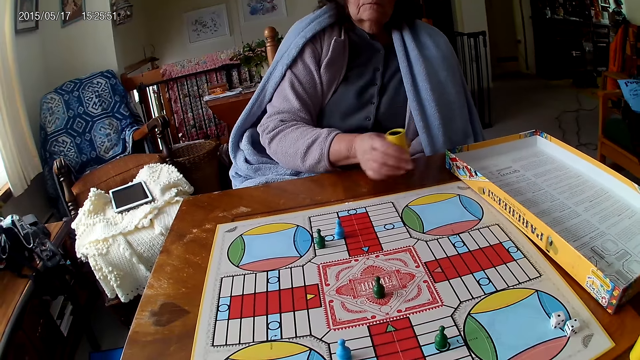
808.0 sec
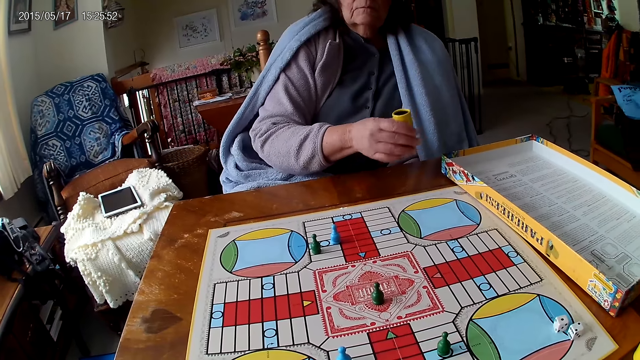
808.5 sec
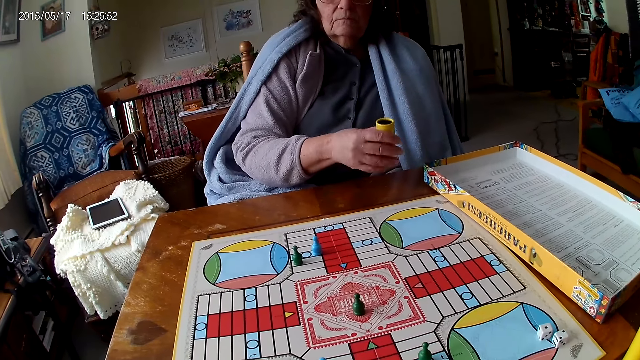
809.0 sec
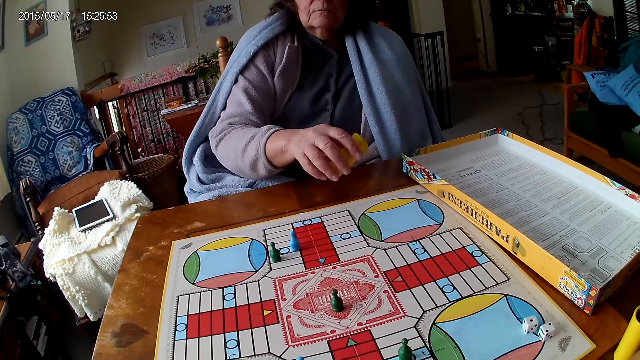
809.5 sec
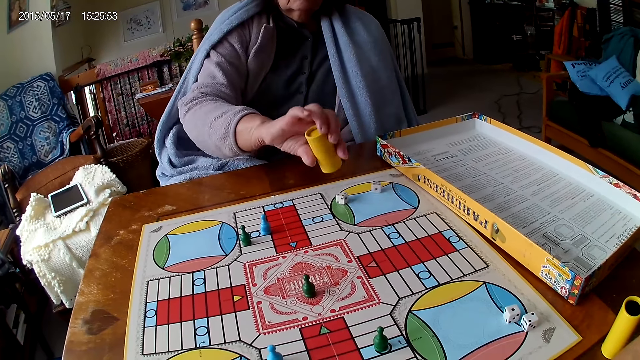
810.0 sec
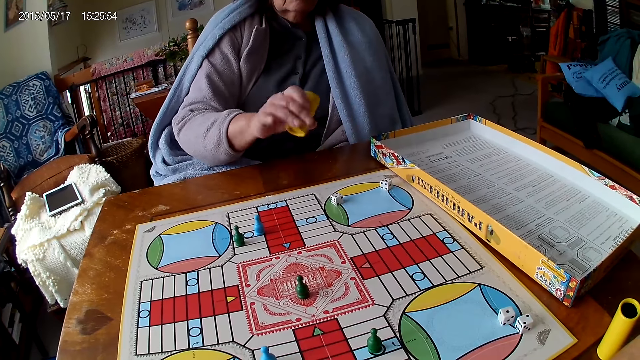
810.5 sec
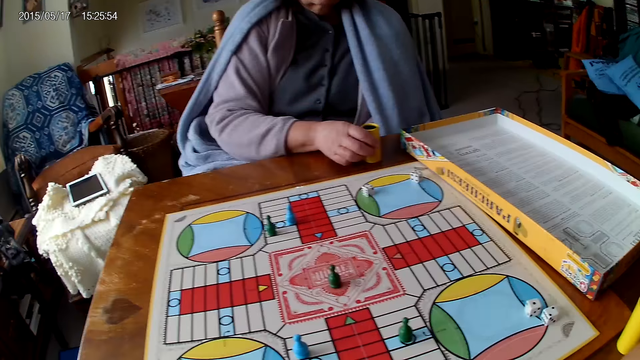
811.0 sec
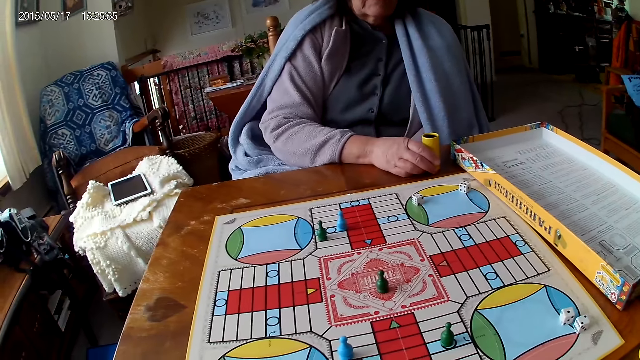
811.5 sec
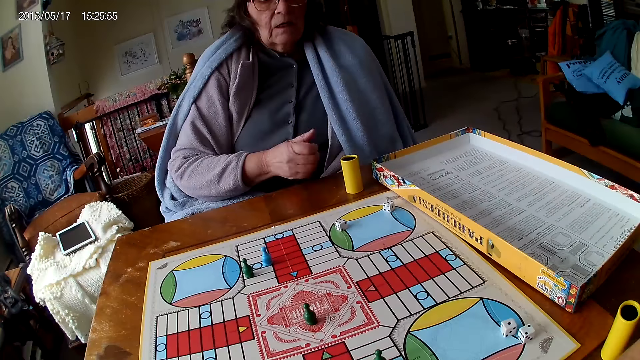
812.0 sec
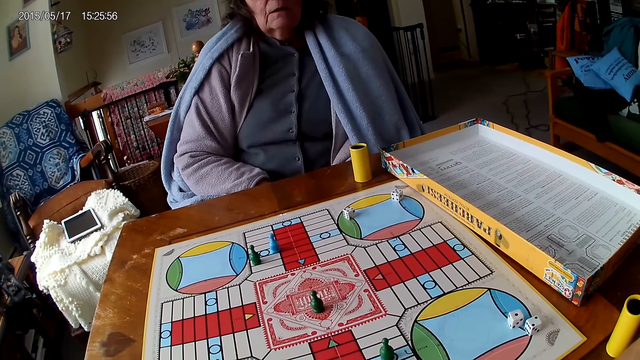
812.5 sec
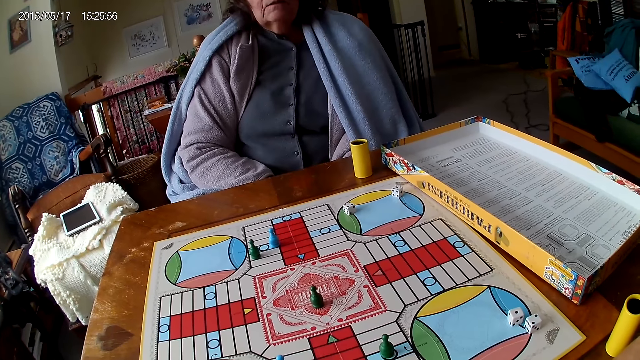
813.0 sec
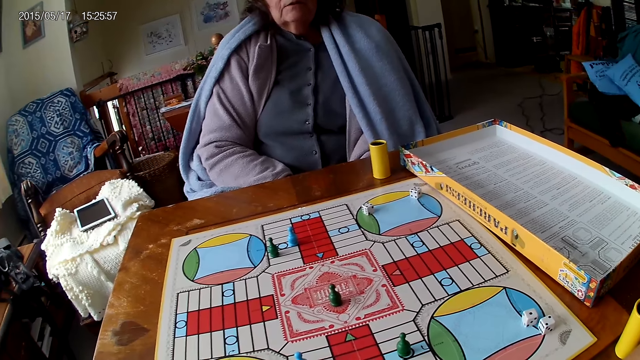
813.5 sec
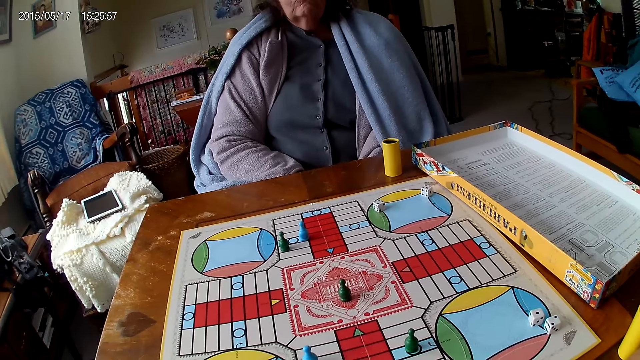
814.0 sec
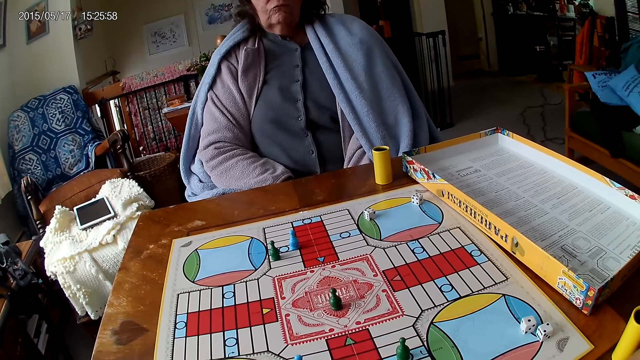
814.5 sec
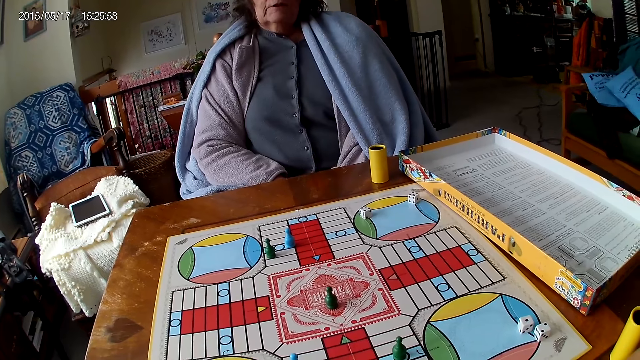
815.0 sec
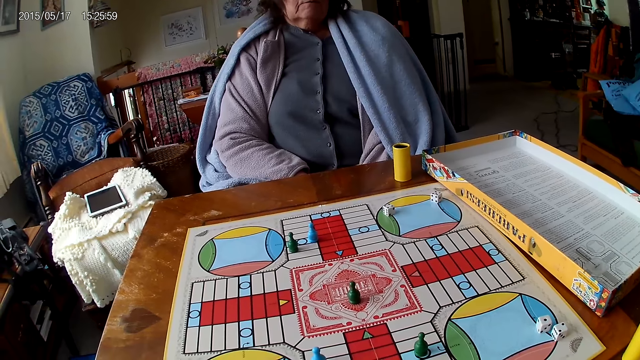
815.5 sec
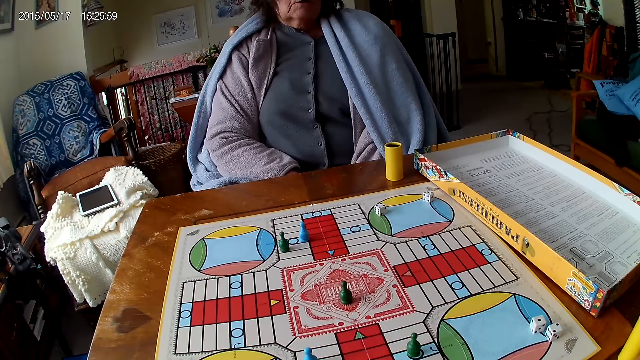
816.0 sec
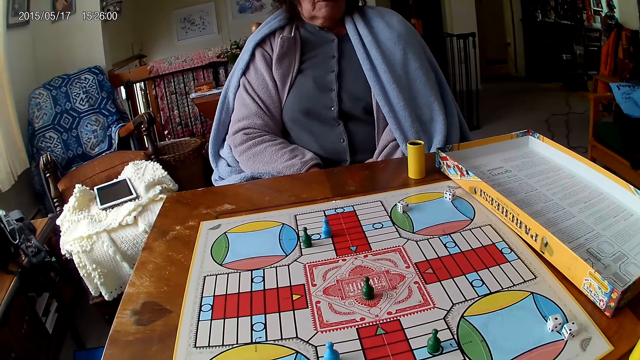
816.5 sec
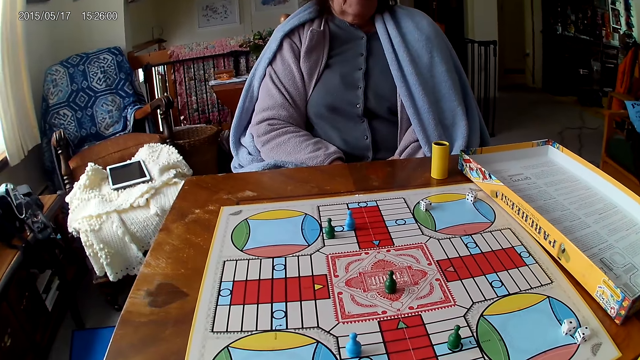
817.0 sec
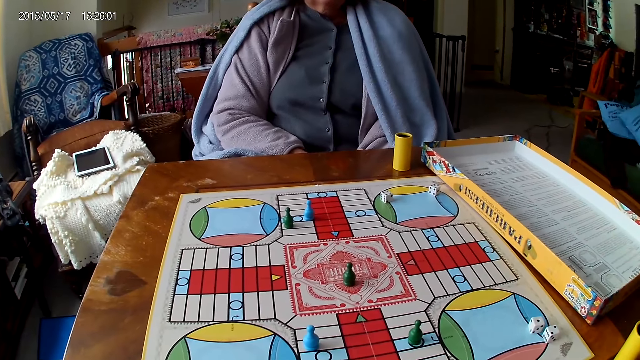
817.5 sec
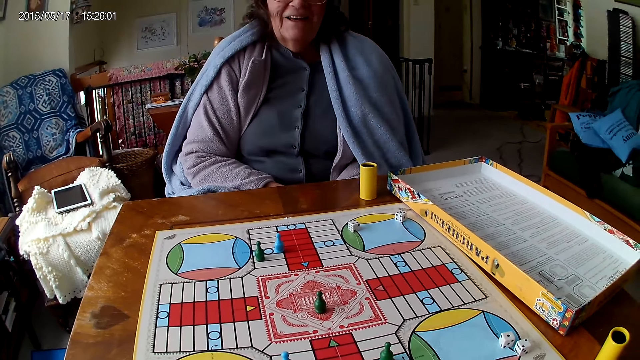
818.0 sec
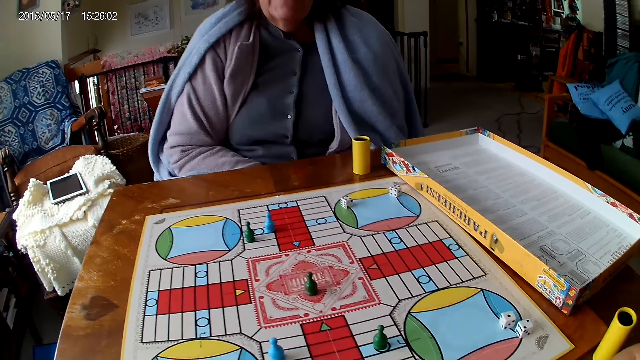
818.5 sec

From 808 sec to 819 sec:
A woman picks up the dice cup or container. She shakes her container with her right hand. She drops the dice in her container on the Ludo board. She drops her container on the Ludo board. She stares at the game.

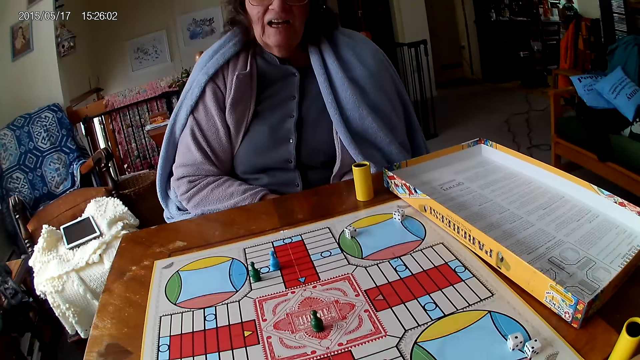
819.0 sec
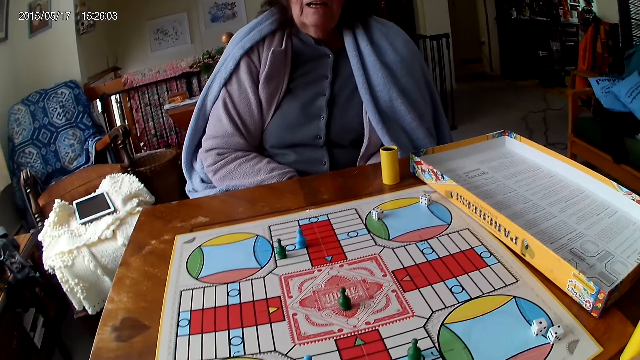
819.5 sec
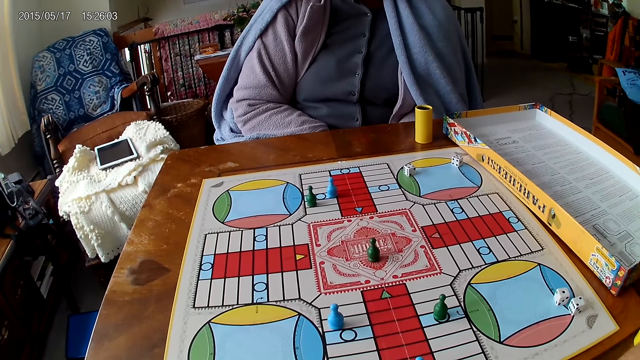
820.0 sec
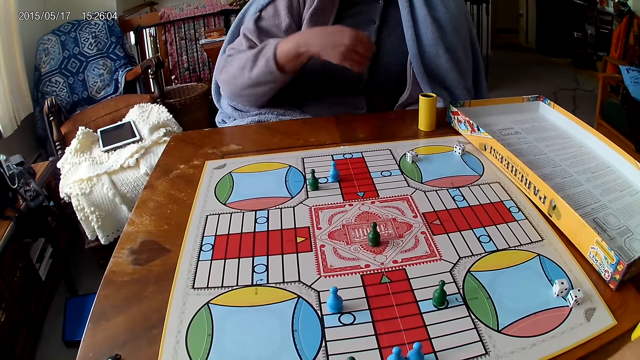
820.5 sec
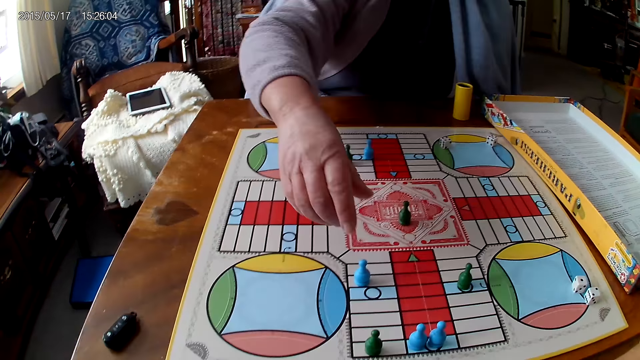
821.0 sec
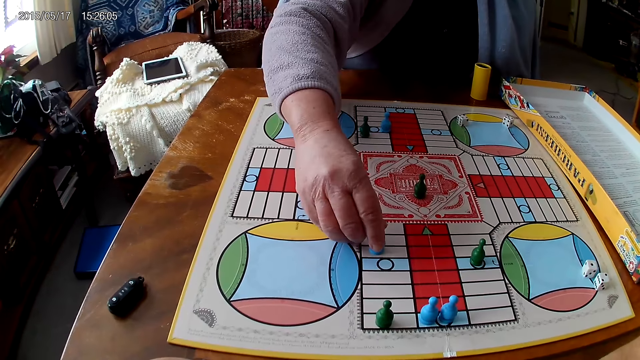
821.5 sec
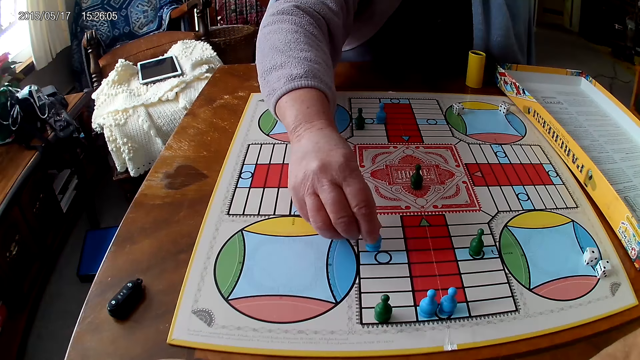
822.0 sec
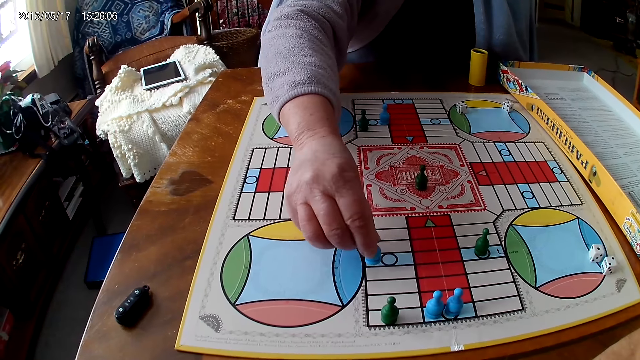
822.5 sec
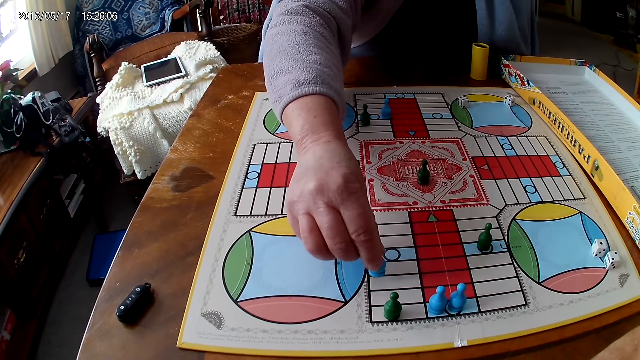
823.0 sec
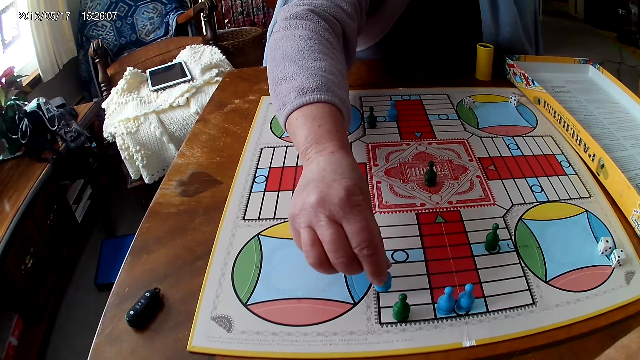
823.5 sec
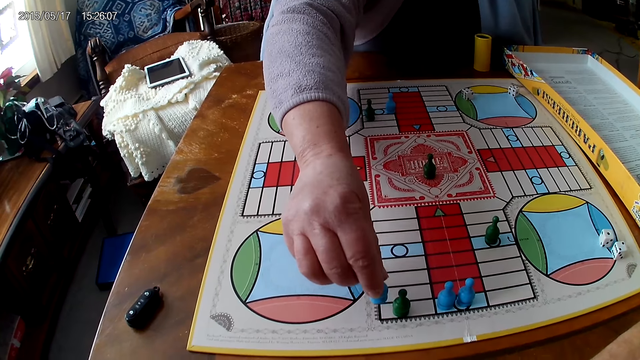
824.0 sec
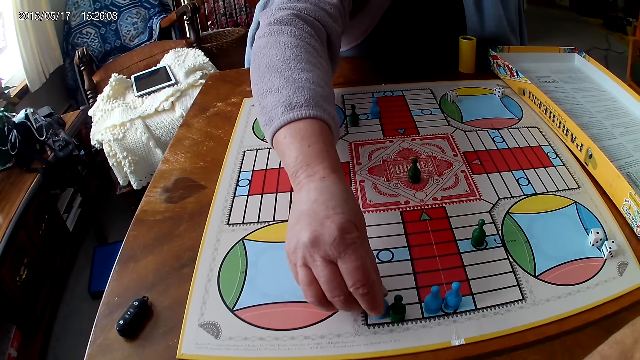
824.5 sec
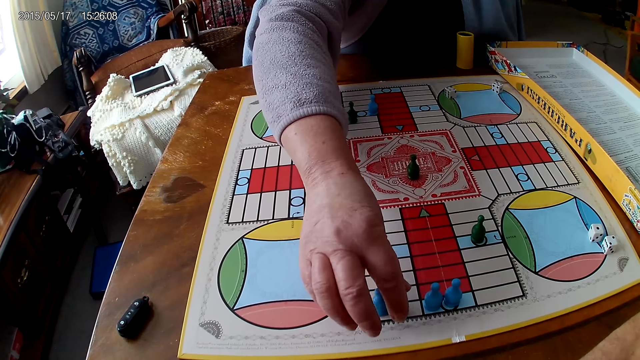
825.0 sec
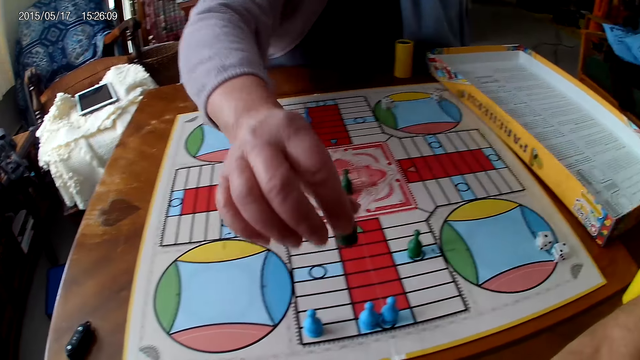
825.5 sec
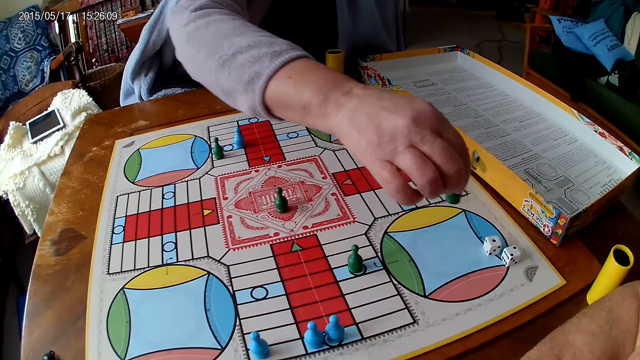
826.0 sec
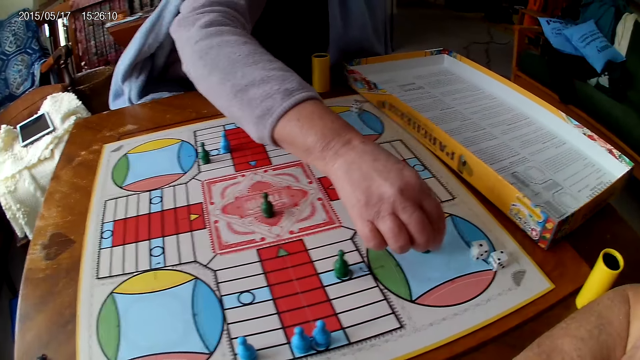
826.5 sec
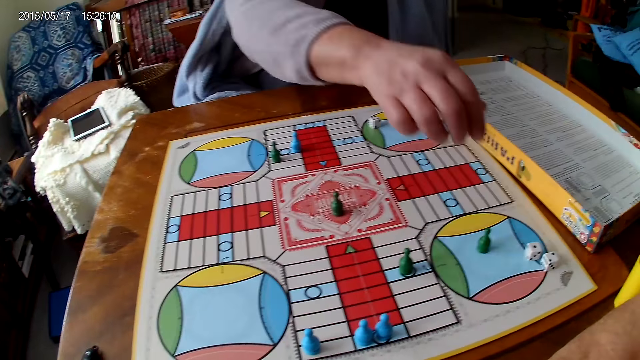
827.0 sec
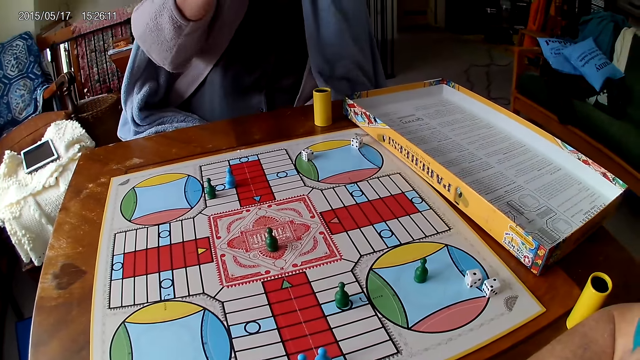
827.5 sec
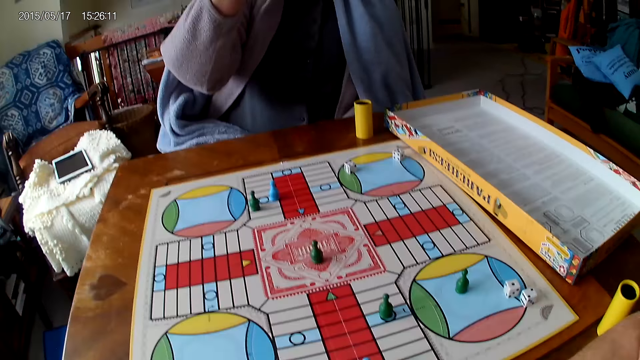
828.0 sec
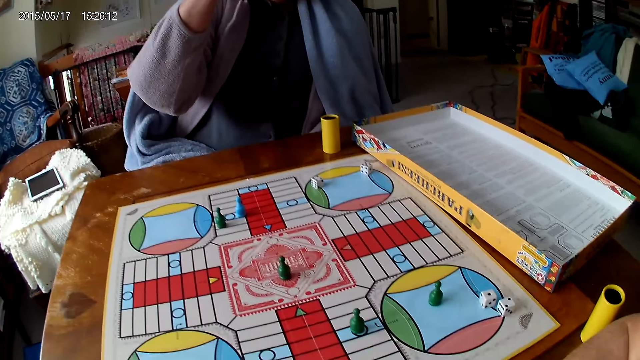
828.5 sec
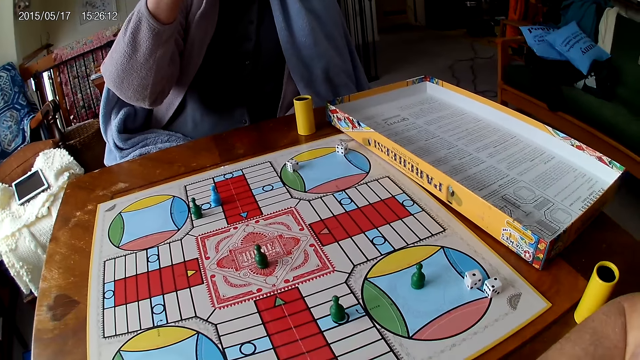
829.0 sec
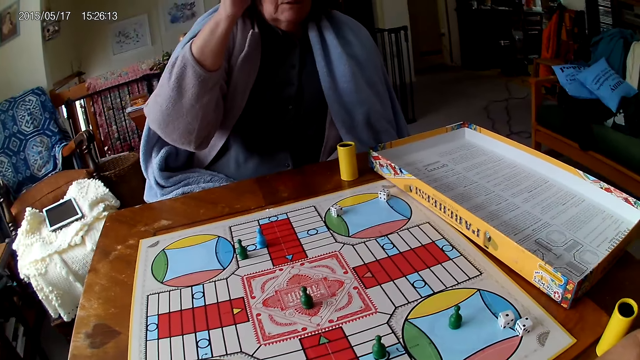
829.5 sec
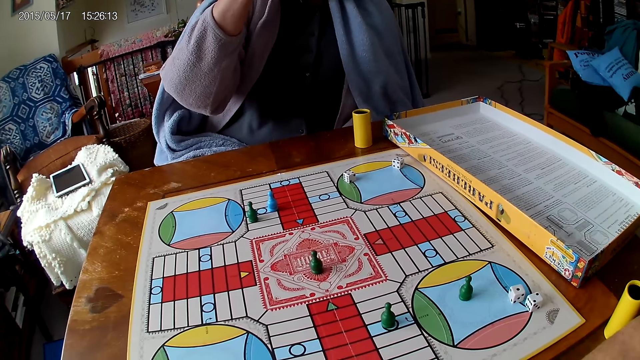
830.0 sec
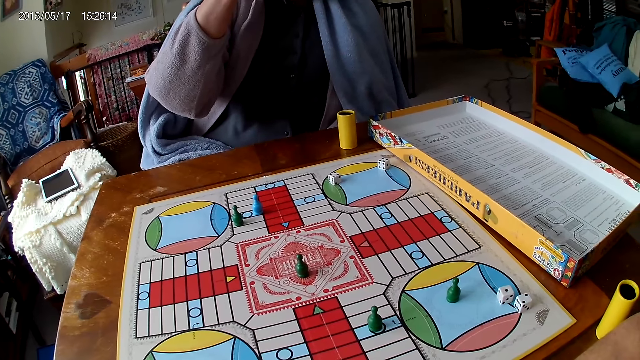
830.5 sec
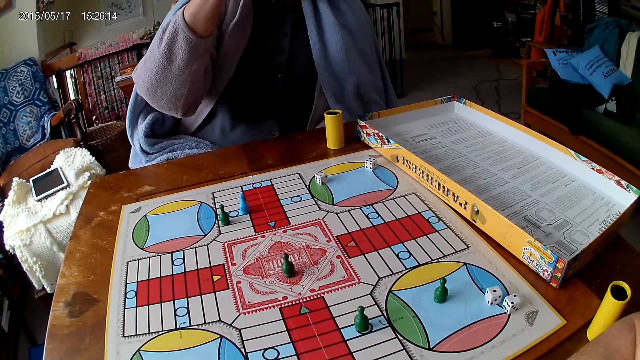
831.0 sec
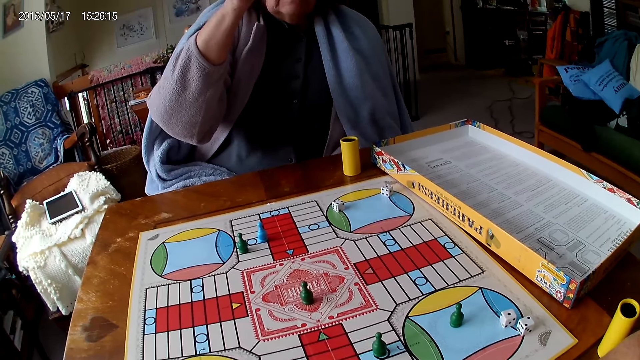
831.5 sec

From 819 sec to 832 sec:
A woman picks up the dice. She moves a piece on the Ludo board with her right hand. She moves another piece on the Ludo board with her right hand. She picks up the dice and drops the dice. She stares at the game.
